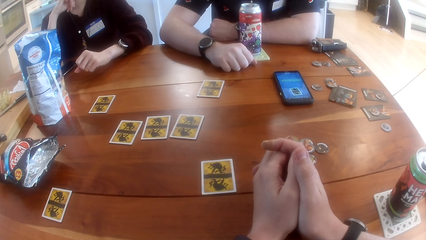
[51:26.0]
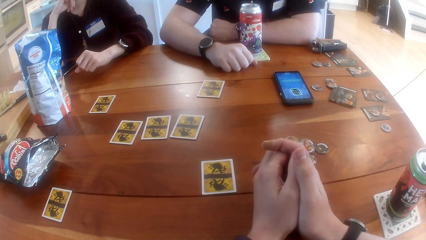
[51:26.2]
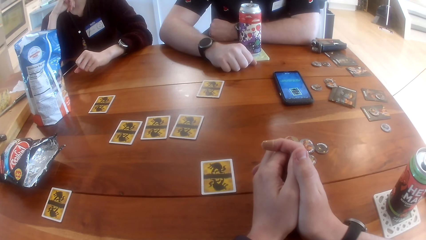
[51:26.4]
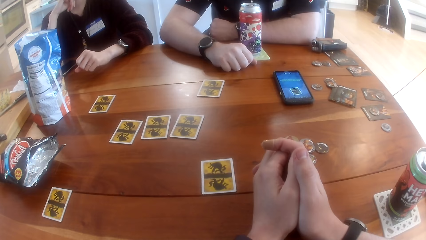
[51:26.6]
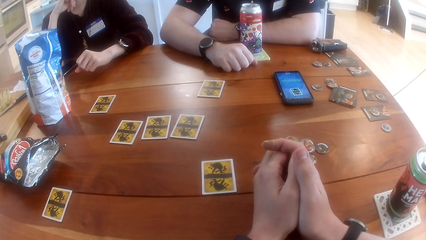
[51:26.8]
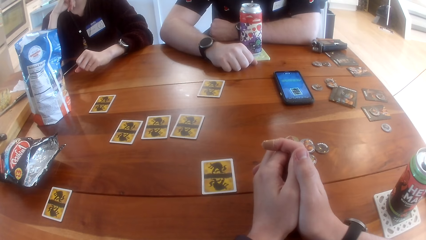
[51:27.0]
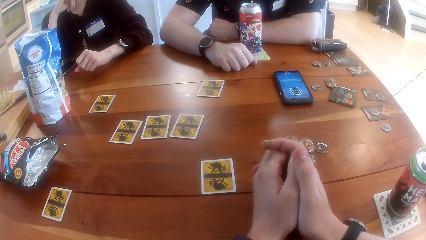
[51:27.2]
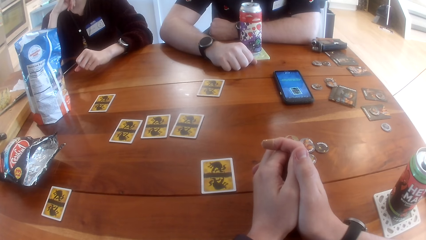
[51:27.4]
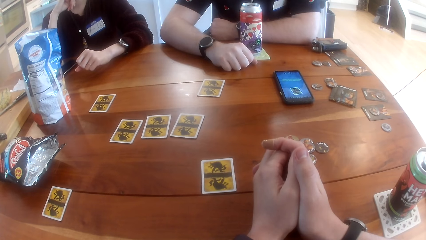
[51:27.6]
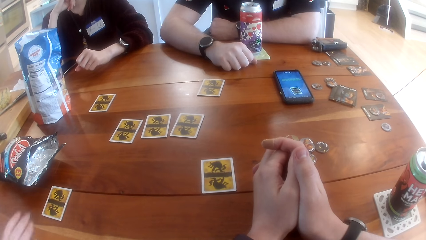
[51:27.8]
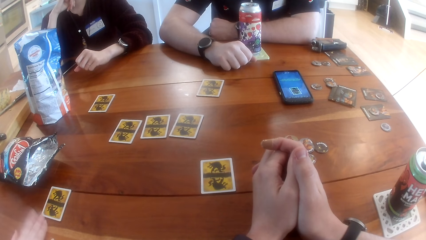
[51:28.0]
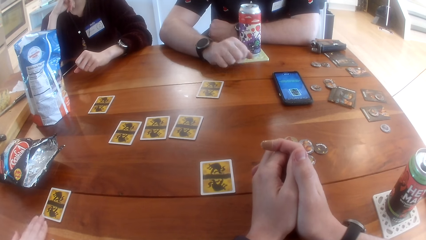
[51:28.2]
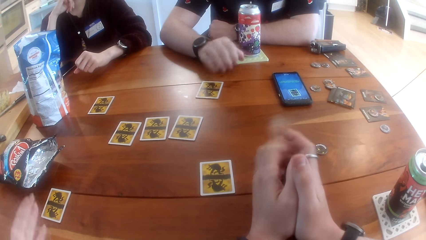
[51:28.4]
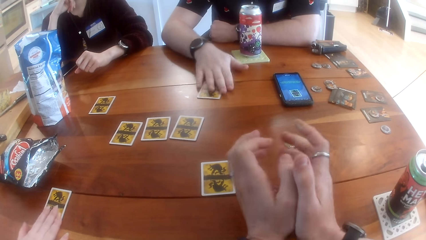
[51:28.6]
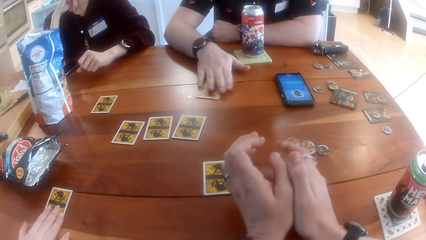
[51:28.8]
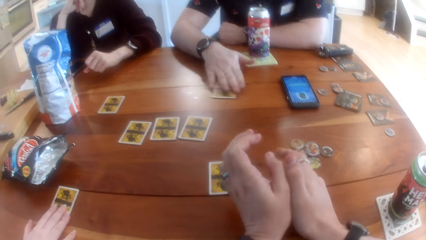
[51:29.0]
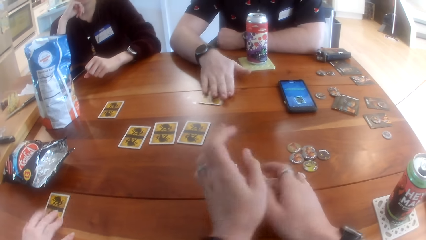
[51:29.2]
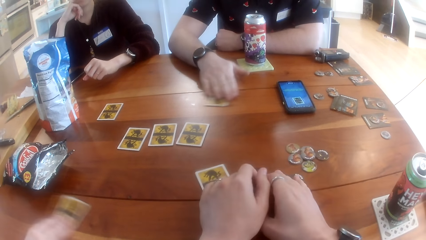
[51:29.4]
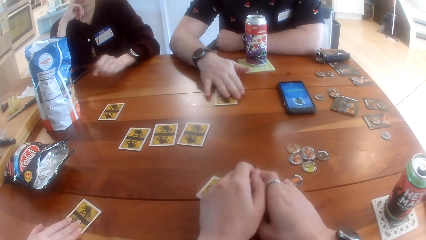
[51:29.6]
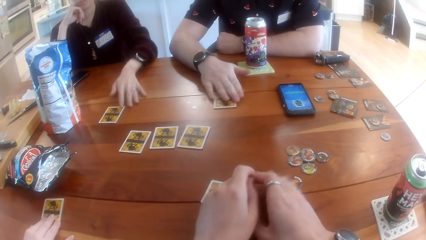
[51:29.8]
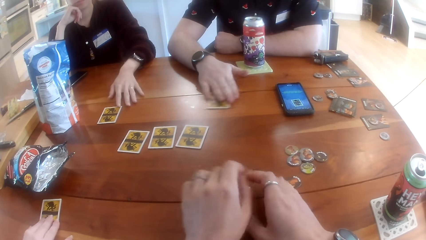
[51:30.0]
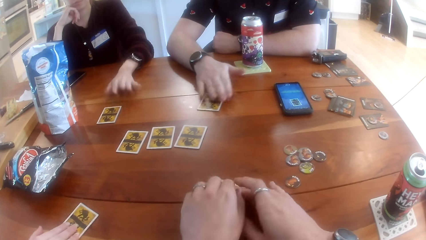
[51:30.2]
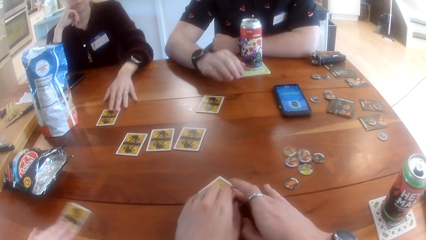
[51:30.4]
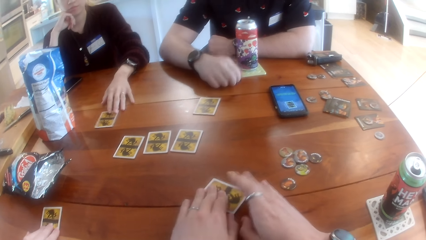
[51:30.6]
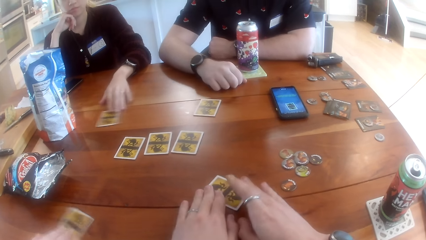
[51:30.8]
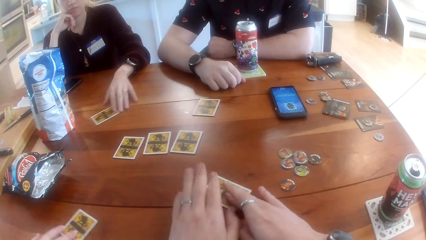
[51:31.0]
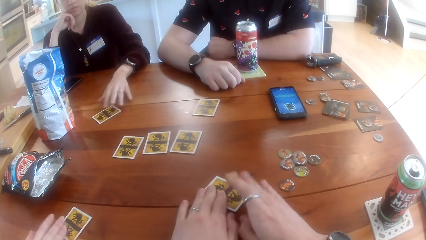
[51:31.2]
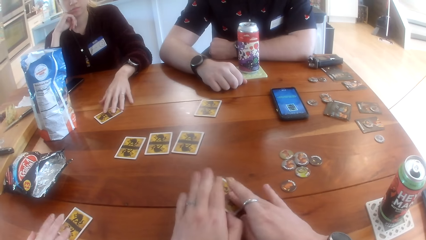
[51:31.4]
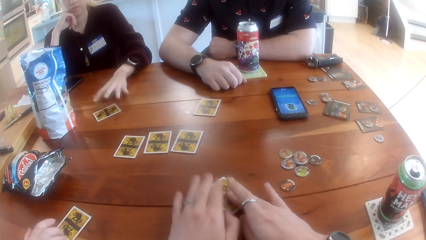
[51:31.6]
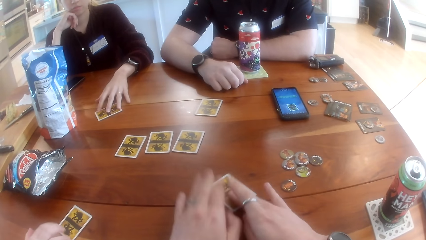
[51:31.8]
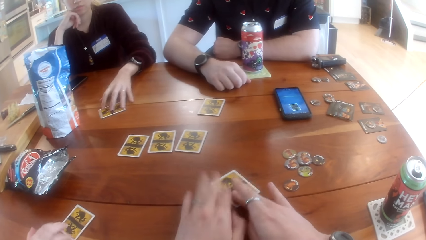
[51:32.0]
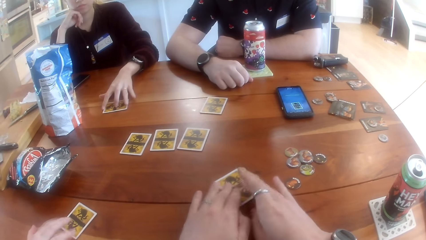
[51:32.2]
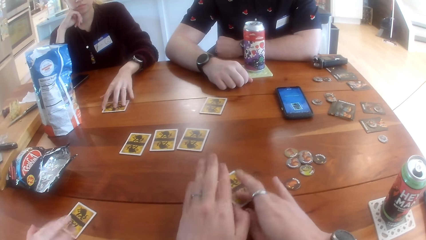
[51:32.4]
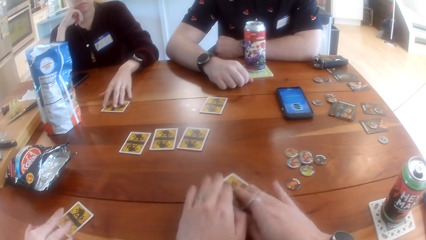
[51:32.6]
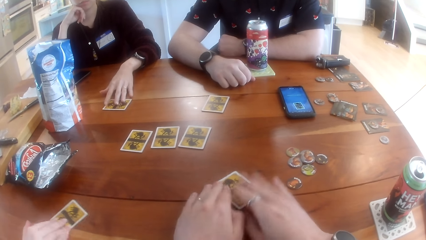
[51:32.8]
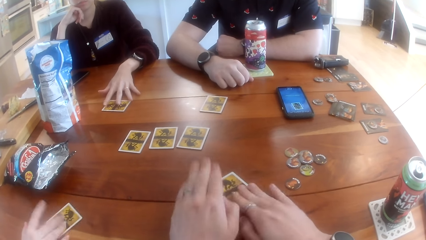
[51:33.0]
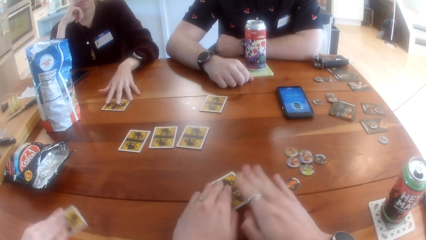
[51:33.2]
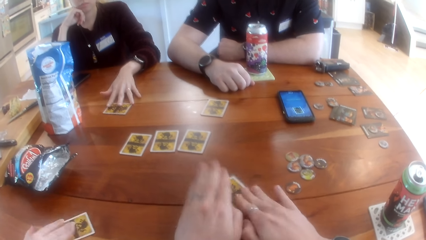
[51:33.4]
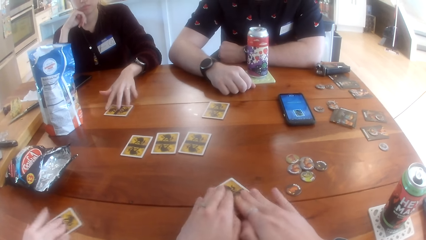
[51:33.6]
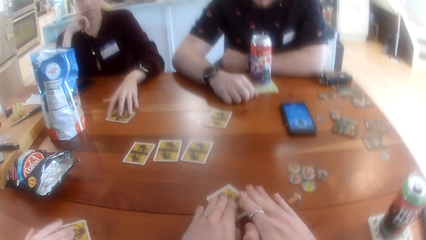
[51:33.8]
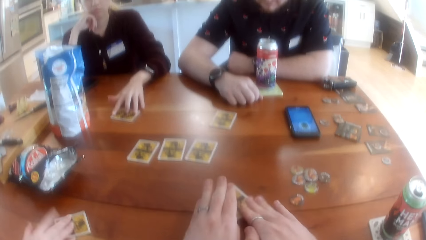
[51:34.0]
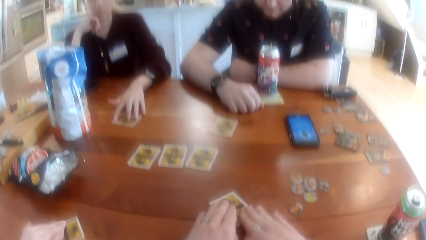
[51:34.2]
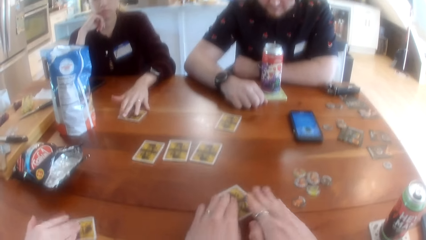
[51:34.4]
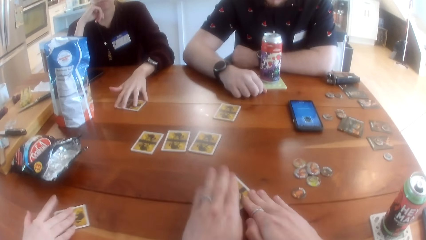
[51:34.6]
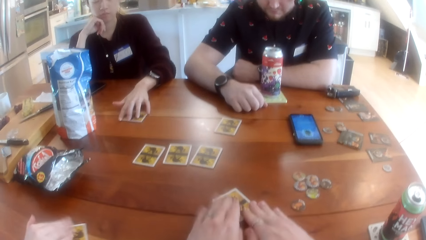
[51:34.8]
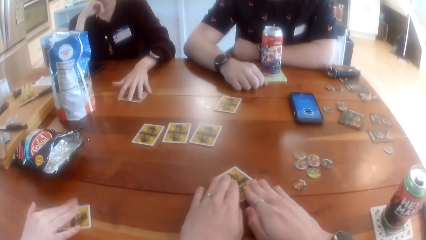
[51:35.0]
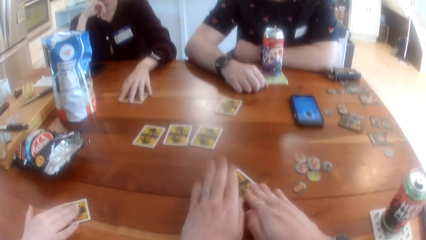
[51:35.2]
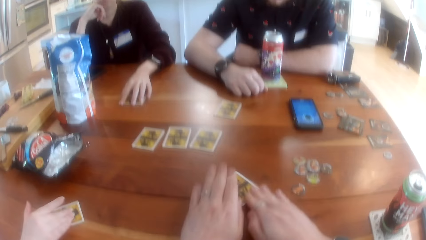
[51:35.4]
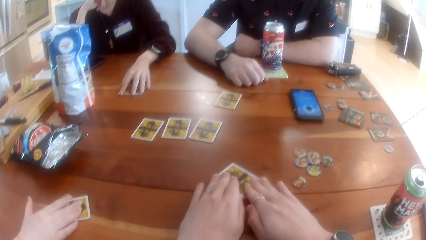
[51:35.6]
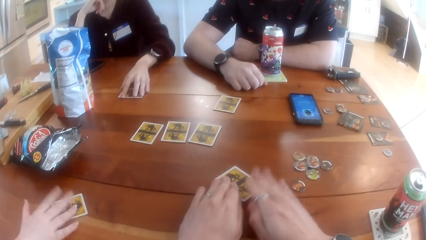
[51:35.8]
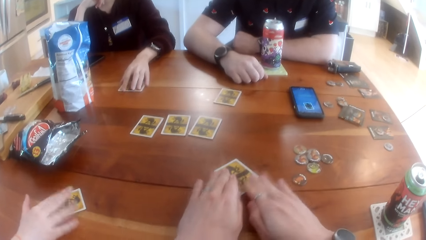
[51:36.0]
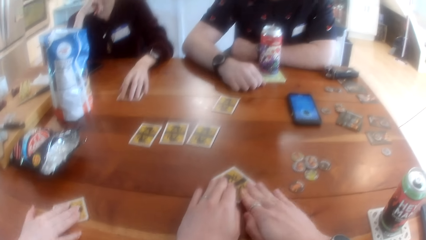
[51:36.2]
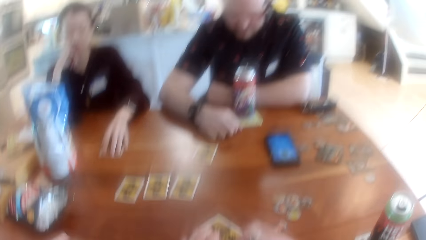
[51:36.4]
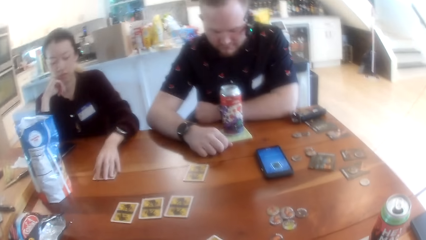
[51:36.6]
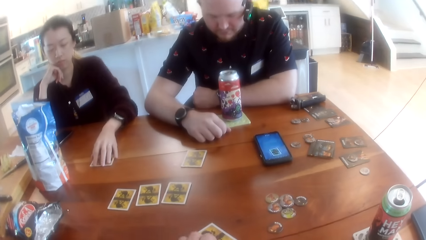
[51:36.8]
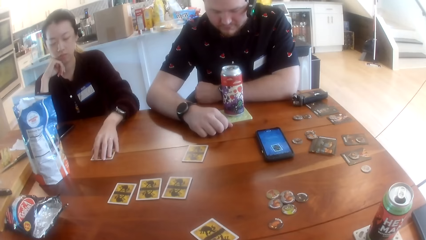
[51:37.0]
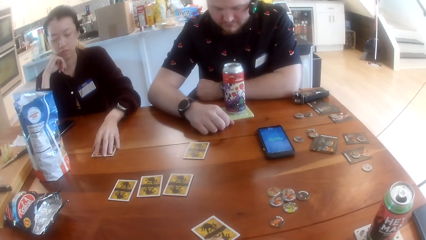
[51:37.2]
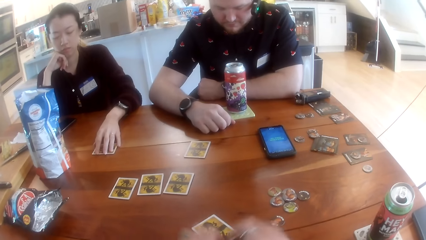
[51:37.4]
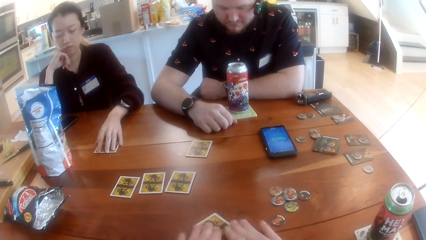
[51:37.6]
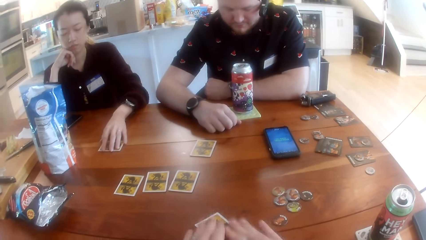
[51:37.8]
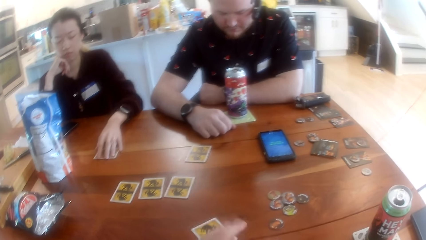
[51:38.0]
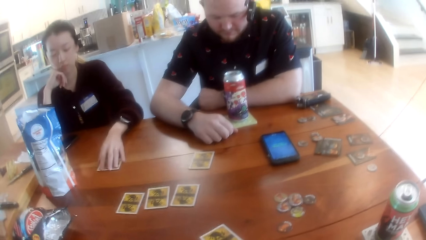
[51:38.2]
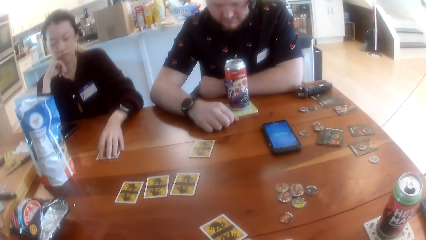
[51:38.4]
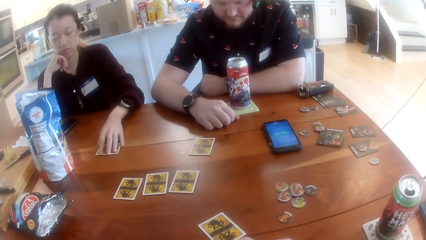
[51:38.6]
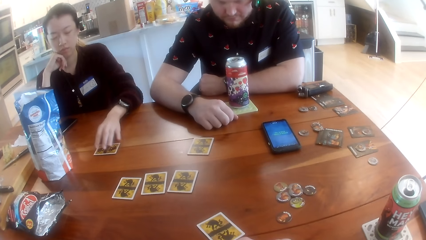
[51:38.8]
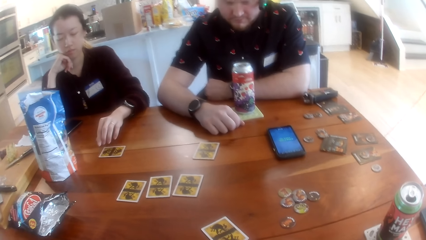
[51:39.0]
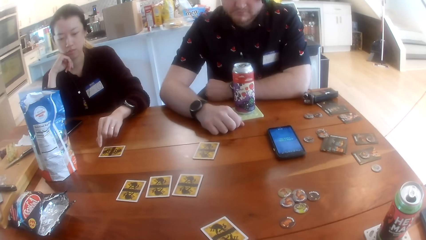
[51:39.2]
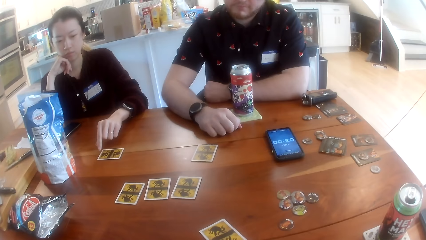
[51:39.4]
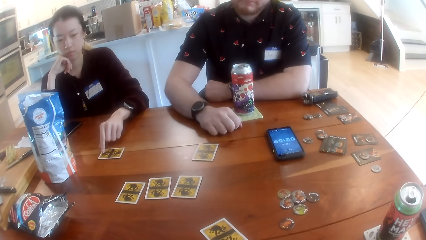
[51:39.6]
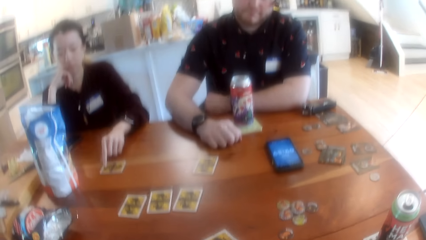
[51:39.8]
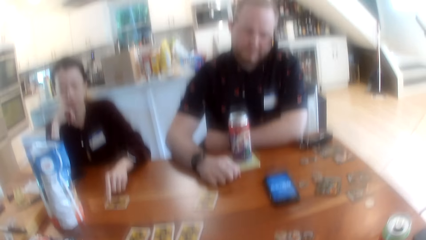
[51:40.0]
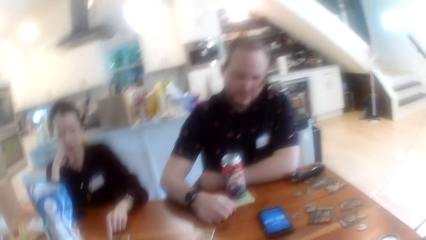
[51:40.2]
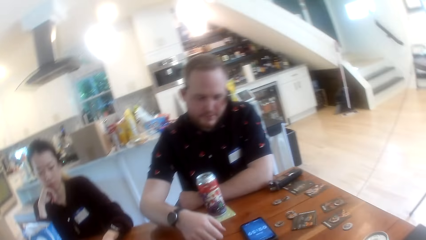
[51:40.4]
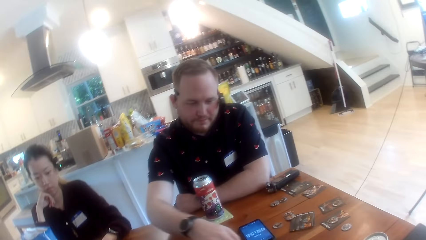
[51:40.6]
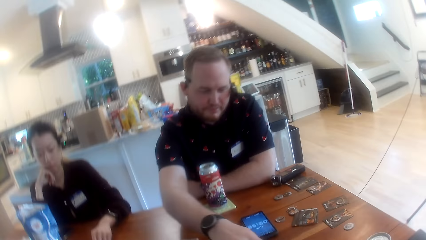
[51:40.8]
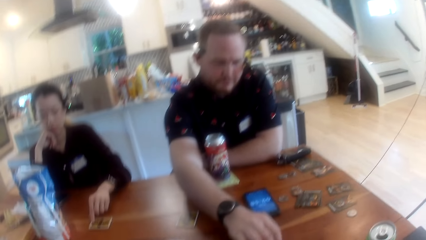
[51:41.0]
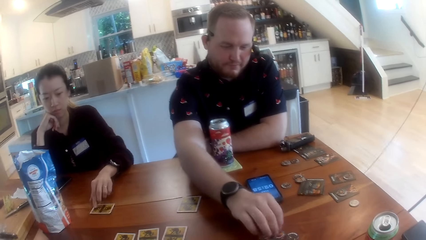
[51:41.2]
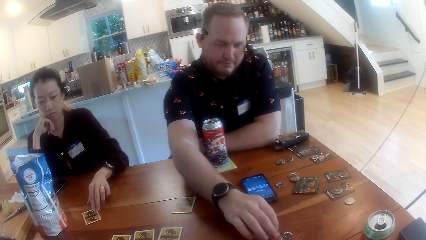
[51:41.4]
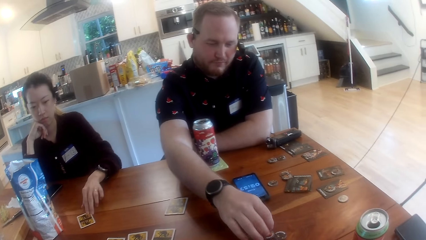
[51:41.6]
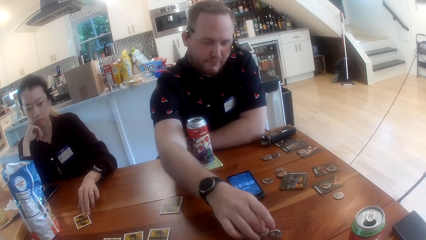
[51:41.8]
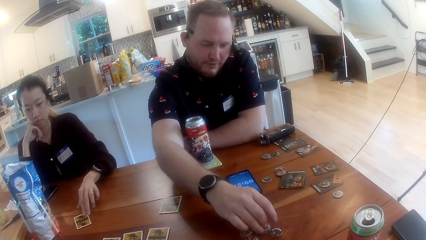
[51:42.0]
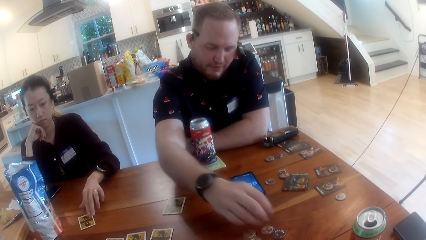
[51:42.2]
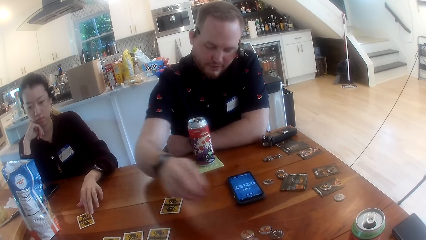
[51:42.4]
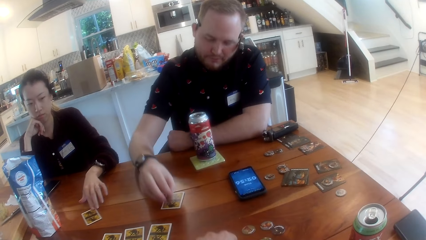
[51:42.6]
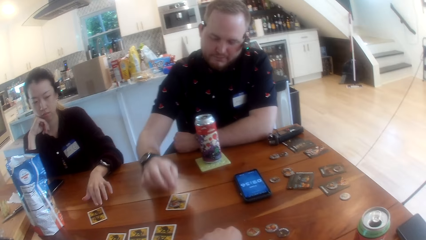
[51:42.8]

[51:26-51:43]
A woman taps her right hand on the table. A man touches the card on the table with his right hand. The woman touches the card on the table with her right hand. The man moves the card around on the table with his right hand. The camera wearer touches the card on the table with his left hand. The woman moves the card around on the table with her right hand. The camera wearer touches the card around on the table with his left hand. Another woman taps the table with her left hand and moves the card on the table around with her left hand. The camera wearer taps the card on the table with both hands. A woman points her left hand finger on the card on the table. The man picks up a game chip on the table with his right hand.
